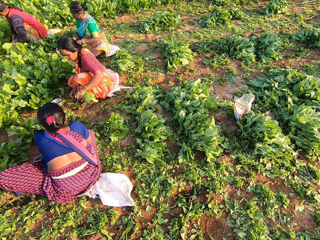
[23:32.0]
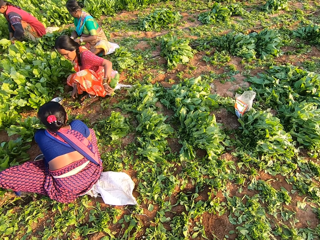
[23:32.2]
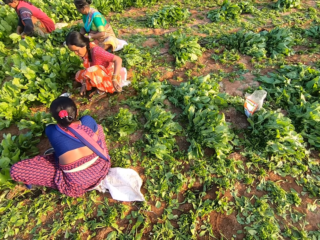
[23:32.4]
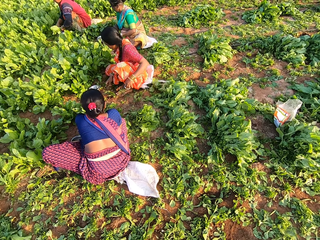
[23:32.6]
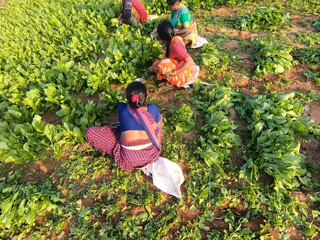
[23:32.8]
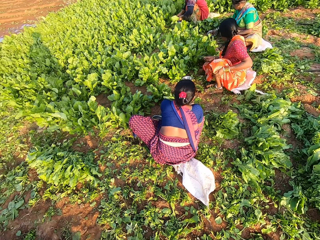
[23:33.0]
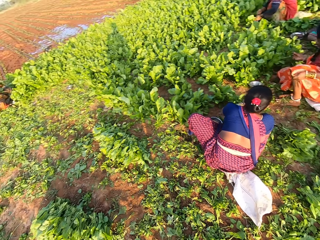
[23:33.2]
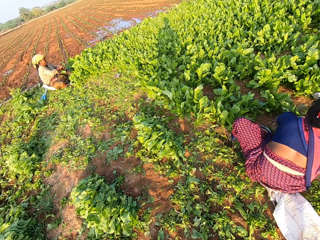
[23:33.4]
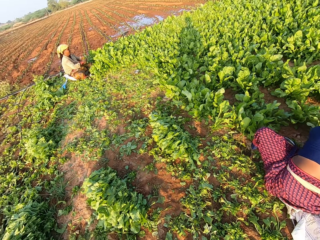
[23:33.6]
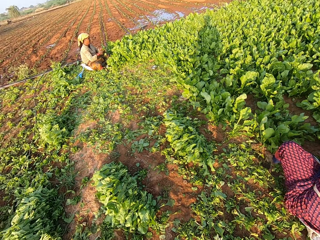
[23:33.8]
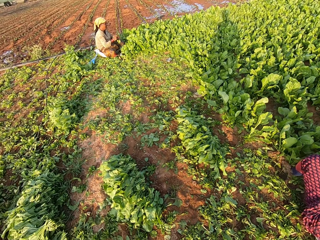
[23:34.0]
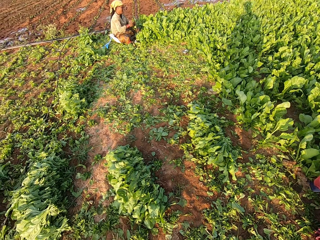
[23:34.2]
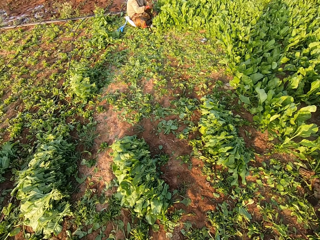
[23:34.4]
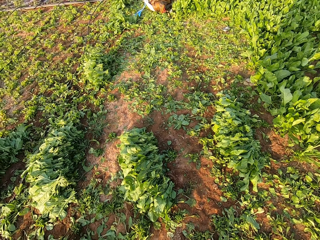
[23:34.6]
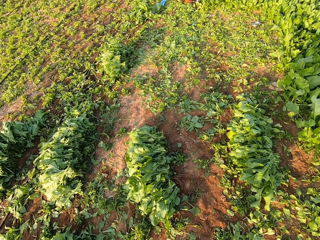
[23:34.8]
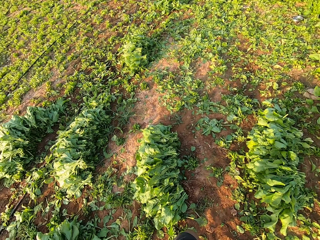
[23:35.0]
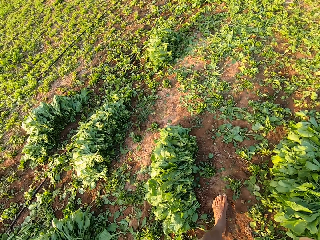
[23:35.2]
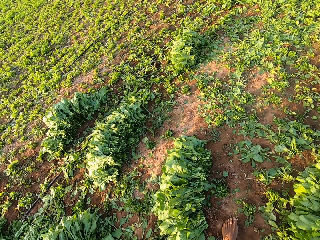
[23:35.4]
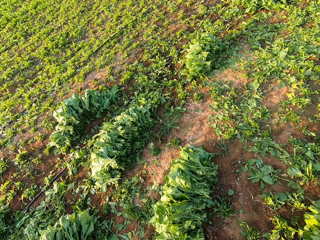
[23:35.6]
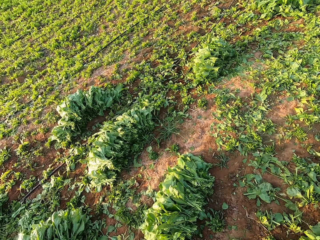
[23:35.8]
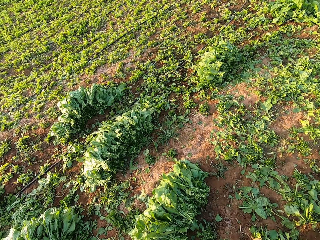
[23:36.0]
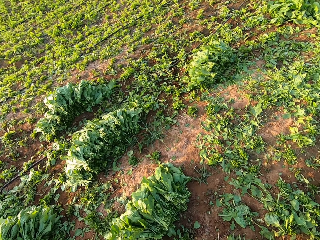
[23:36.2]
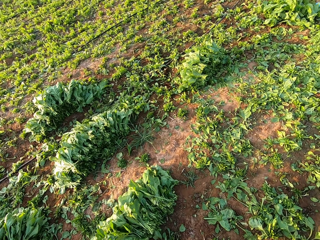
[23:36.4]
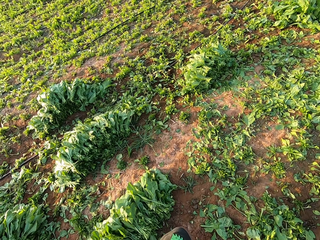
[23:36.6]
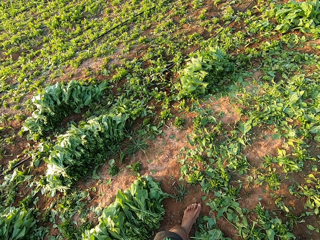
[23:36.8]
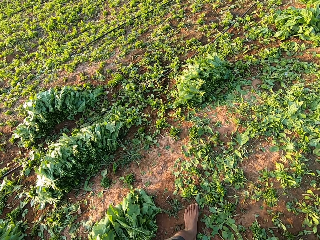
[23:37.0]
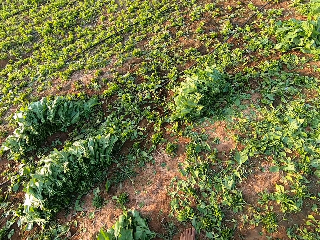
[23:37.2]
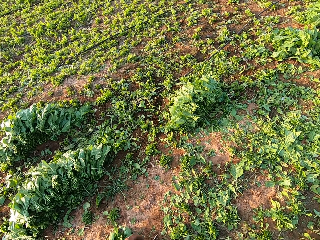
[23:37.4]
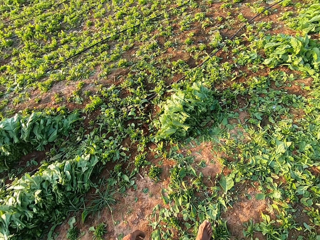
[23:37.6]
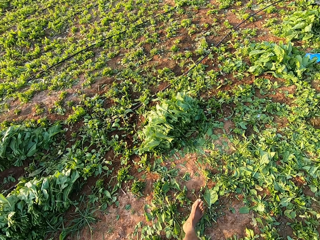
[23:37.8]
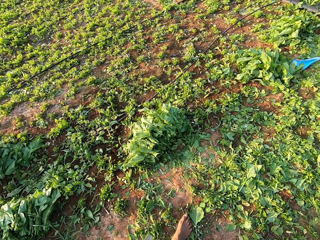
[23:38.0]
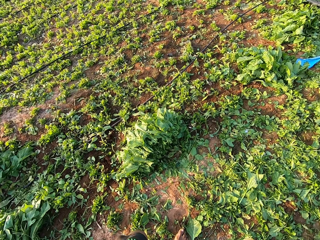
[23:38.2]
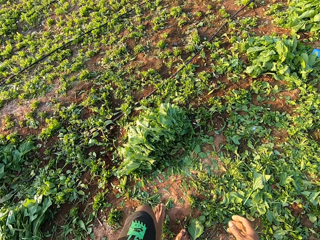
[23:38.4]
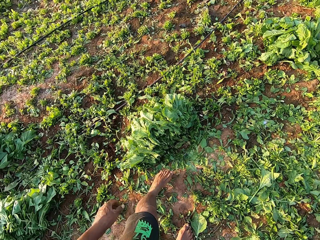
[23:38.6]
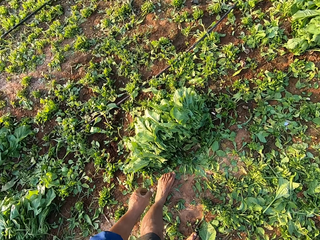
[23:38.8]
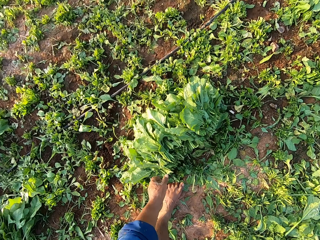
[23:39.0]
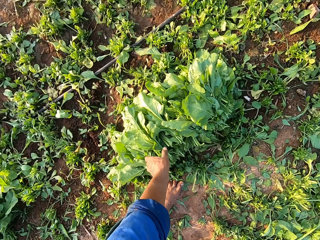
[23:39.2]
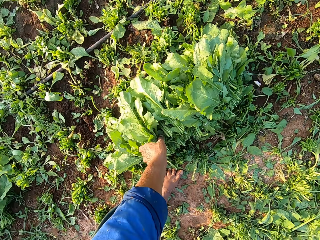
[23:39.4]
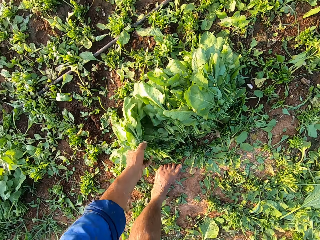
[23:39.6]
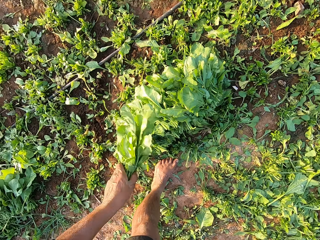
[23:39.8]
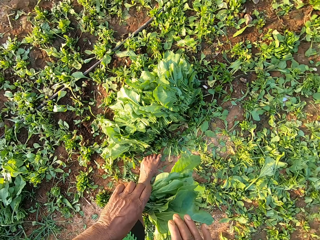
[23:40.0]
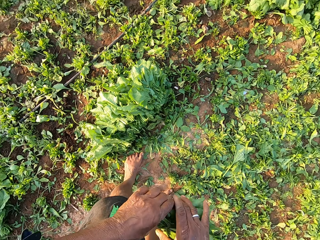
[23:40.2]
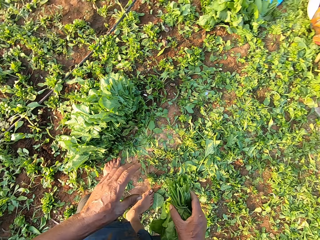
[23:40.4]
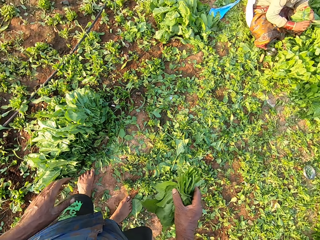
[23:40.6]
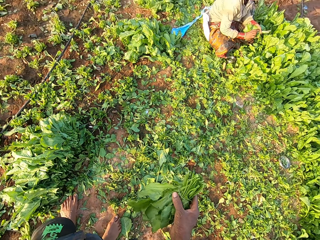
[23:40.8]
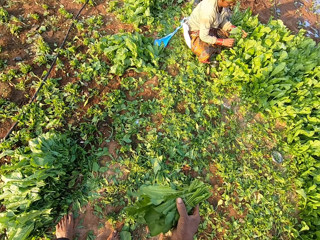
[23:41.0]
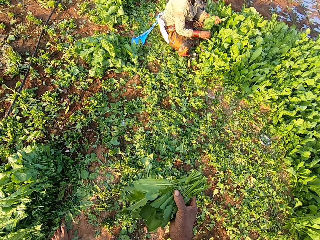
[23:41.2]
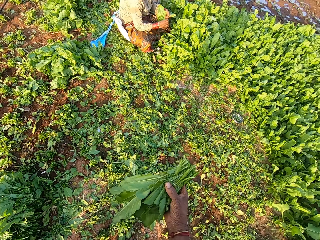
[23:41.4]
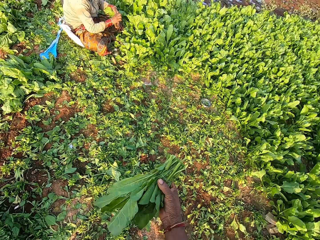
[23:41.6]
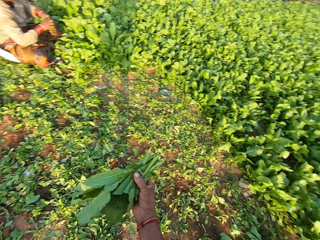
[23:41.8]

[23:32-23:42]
The camera wearer turns left. He walks forward. He converses. He picks up a spinach leaf on the ground with his left hand. He passes the spinach leaf from his left hand to his right hand.

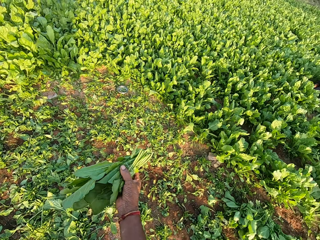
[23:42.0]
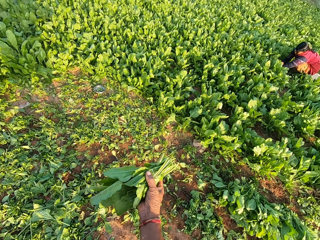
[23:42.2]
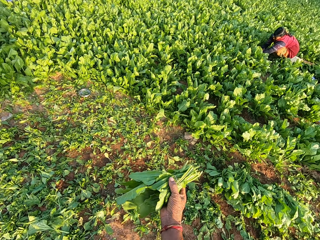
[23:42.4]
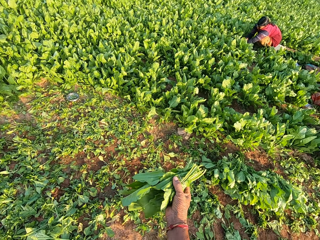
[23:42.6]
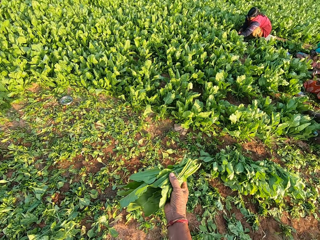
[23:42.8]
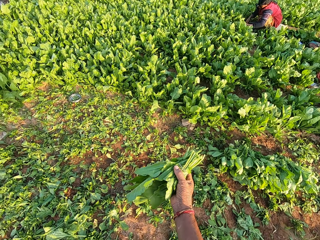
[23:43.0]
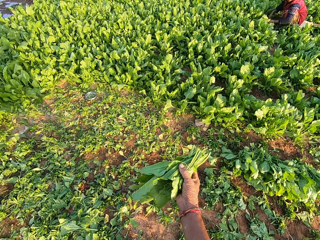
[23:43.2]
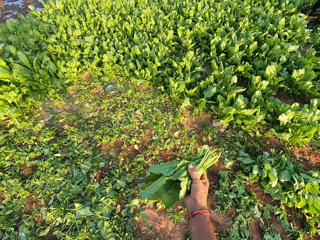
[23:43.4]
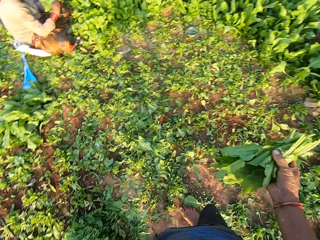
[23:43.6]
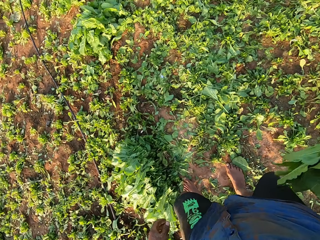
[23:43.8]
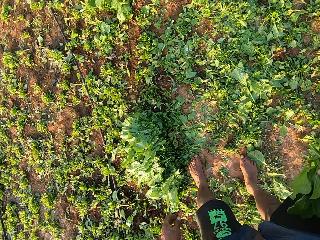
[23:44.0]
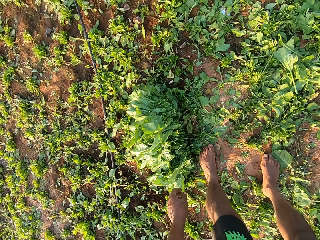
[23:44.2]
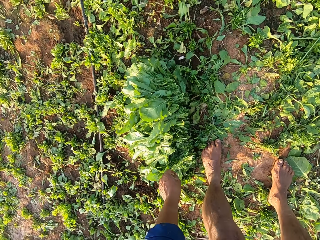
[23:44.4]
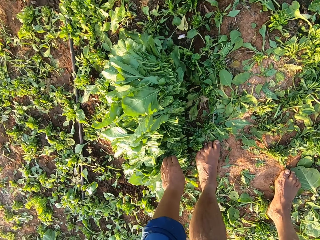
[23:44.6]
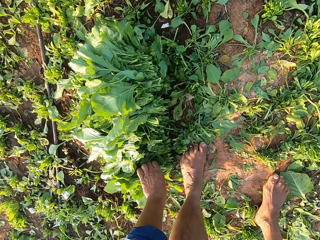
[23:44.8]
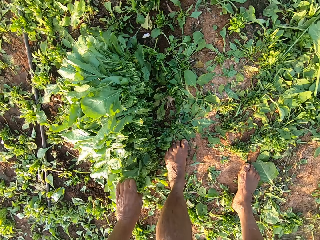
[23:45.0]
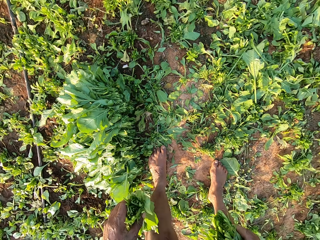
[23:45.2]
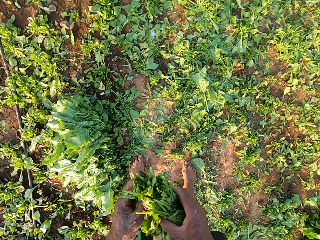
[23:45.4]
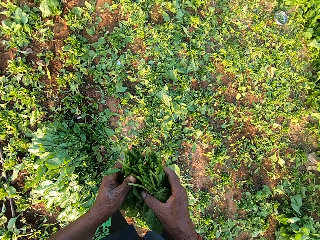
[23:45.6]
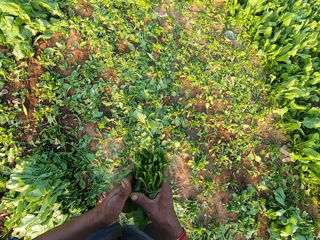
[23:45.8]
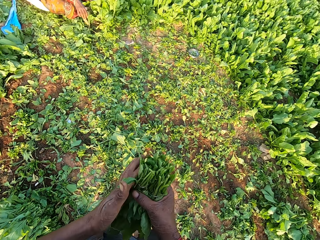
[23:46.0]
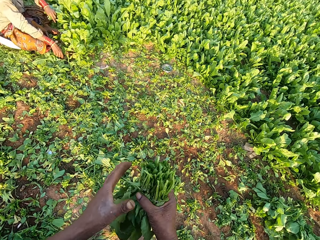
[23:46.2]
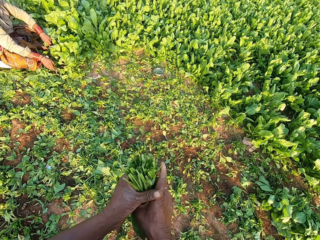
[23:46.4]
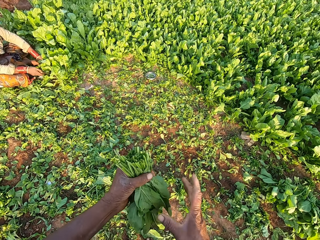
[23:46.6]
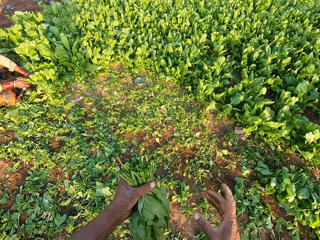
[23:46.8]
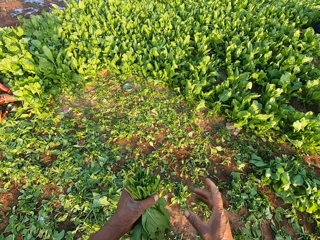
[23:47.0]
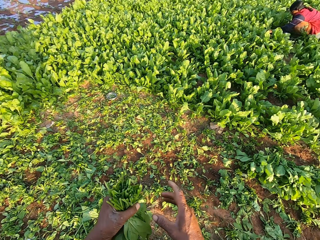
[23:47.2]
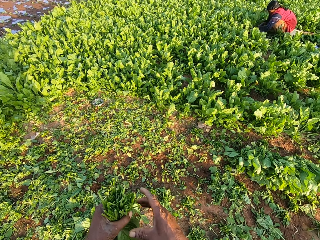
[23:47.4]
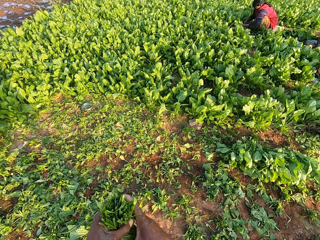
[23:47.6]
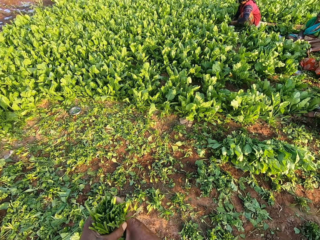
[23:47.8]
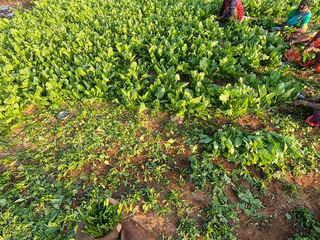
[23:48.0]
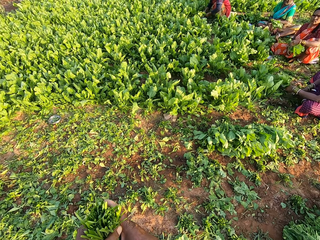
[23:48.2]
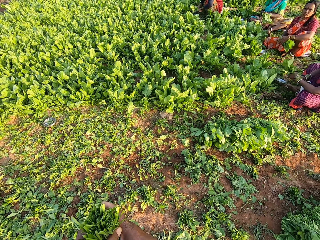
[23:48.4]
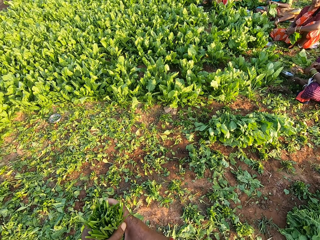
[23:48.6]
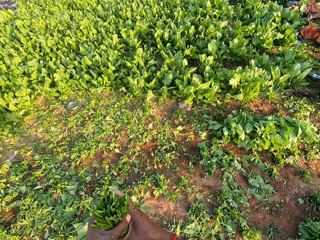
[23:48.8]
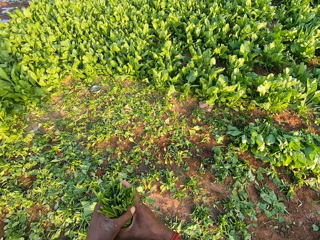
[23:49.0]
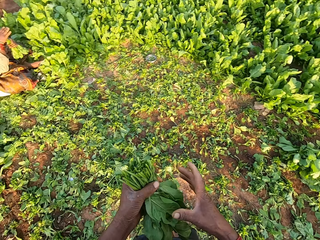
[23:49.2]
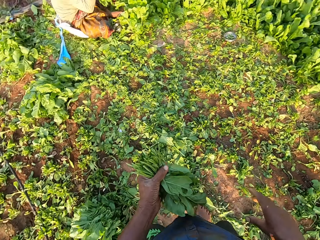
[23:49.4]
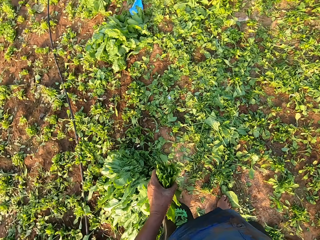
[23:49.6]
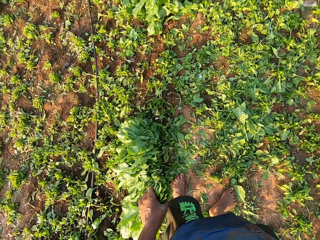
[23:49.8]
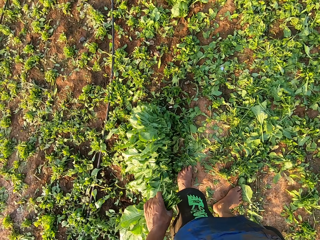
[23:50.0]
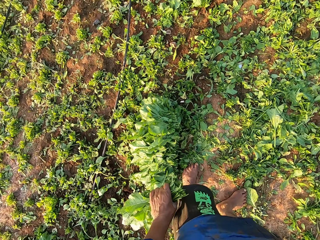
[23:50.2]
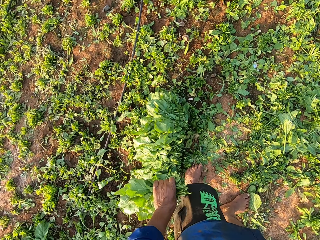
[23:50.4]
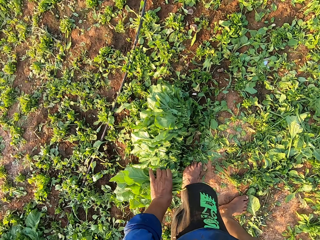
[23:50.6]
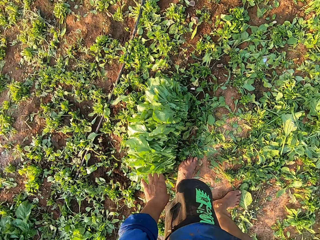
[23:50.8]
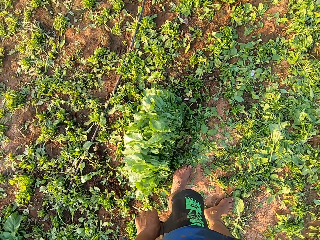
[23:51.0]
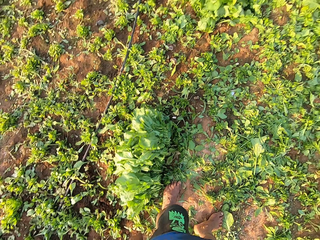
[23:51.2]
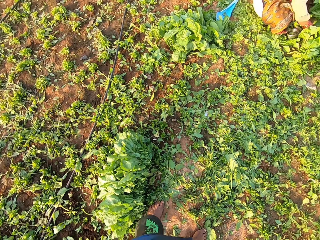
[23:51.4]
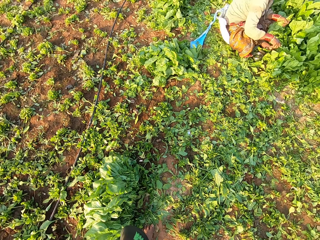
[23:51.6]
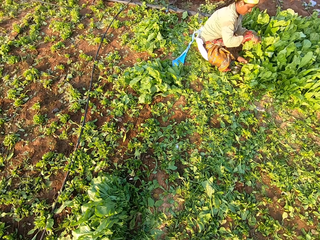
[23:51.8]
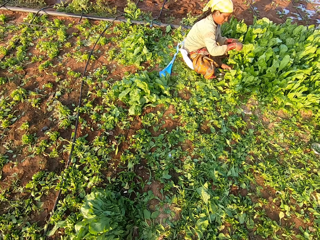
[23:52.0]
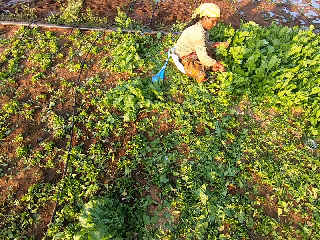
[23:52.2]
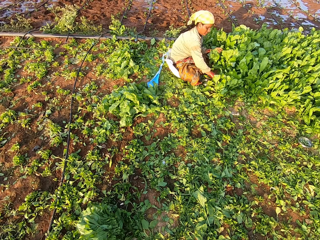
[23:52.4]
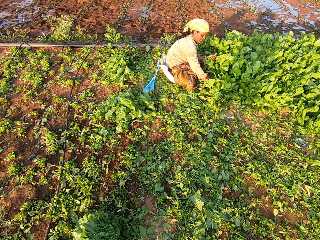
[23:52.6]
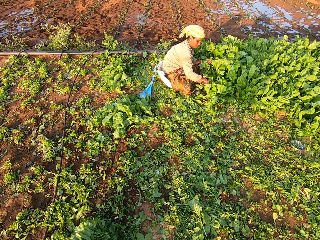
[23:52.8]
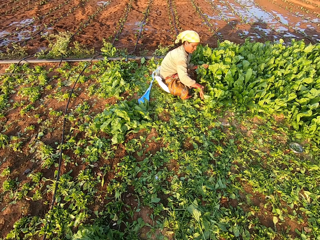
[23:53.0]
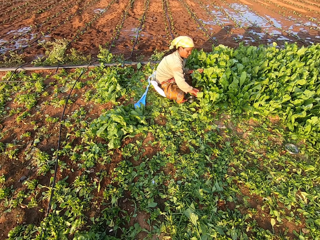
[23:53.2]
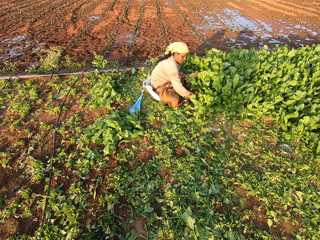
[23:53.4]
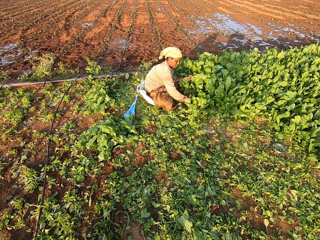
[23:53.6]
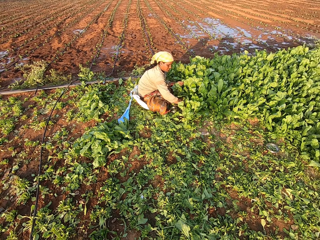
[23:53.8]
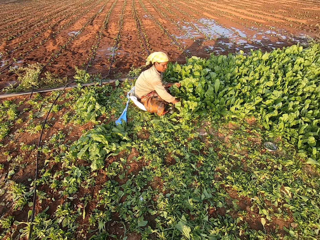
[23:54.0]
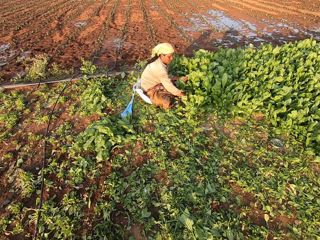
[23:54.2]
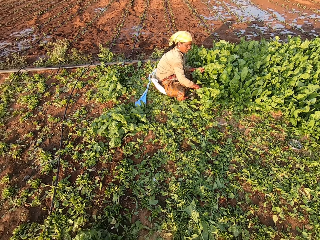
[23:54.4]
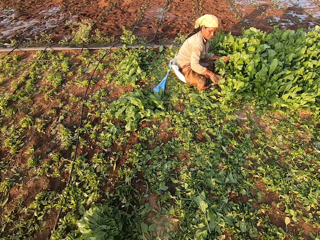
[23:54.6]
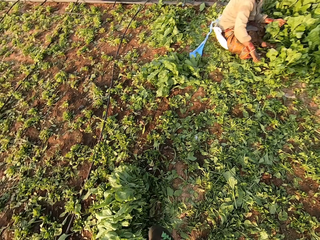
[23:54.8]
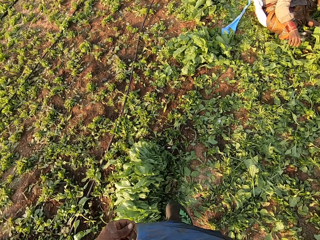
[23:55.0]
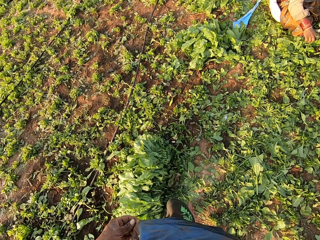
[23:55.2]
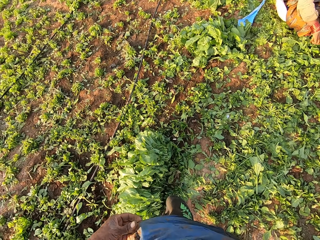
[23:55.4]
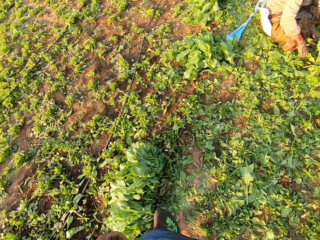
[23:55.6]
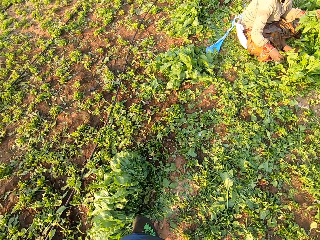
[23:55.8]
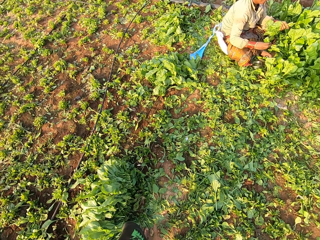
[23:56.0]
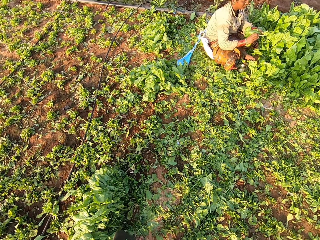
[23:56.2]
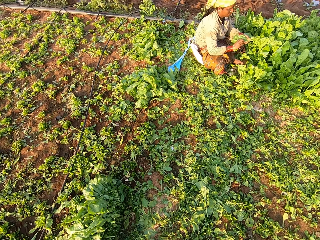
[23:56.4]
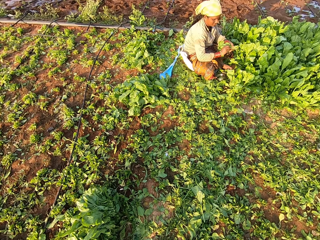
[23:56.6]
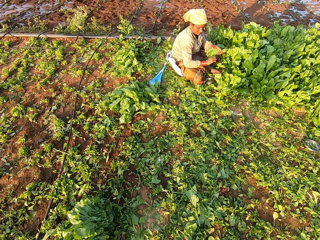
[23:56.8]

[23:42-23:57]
The camera wearer turns right. He converses with the group of people. He turns left and converses. He picks up a spinach leaf on the ground with his left hand. He passes the spinach leaf from his left hand to his right hand. He converses with a woman. He passes the spinach leaf from his right hand to his left hand. The woman converses with the camera wearer. The camera wearer converses with the woman. Another woman converses with the camera wearer. The camera wearer drops the spinach leaf in his right hand on the ground. He converses with the other woman.
